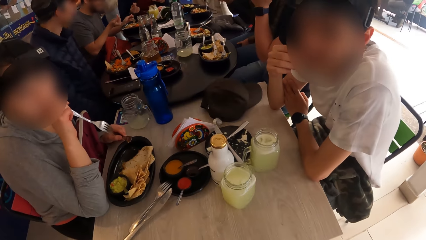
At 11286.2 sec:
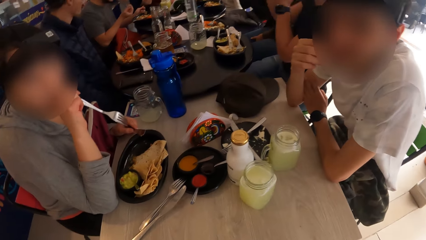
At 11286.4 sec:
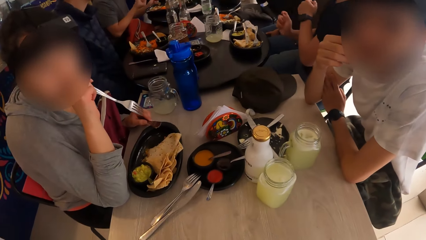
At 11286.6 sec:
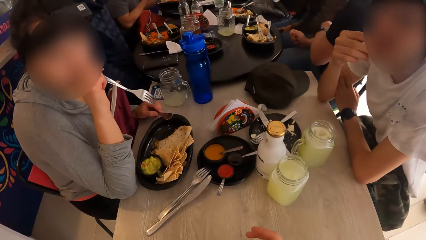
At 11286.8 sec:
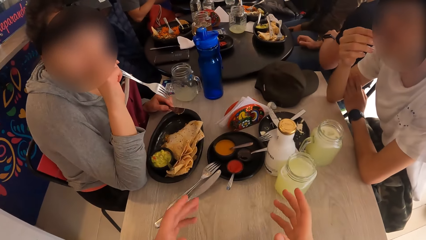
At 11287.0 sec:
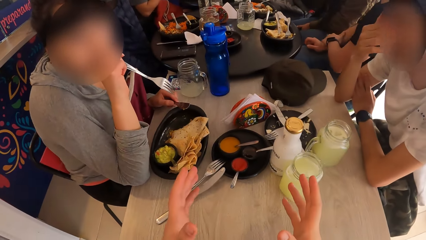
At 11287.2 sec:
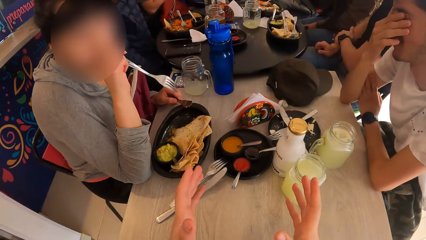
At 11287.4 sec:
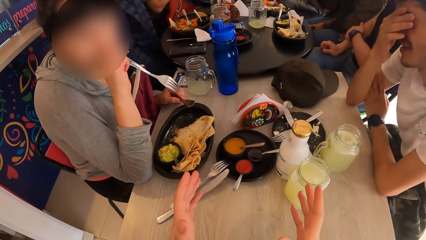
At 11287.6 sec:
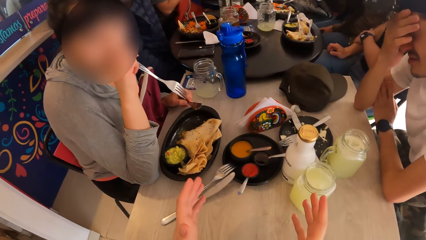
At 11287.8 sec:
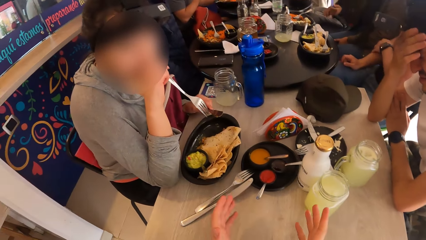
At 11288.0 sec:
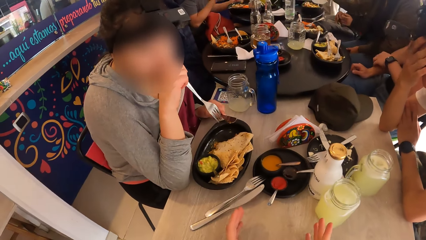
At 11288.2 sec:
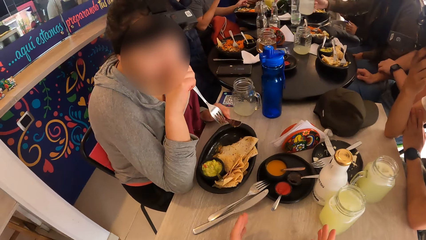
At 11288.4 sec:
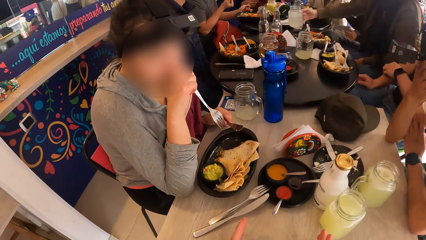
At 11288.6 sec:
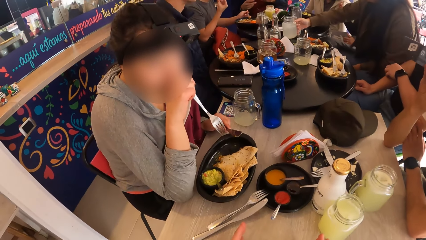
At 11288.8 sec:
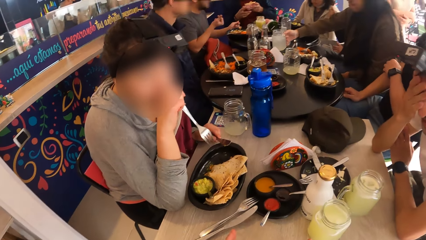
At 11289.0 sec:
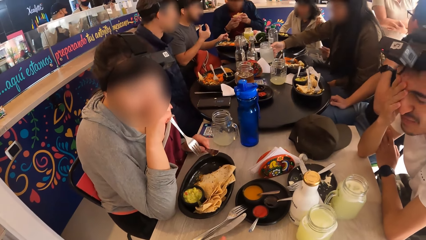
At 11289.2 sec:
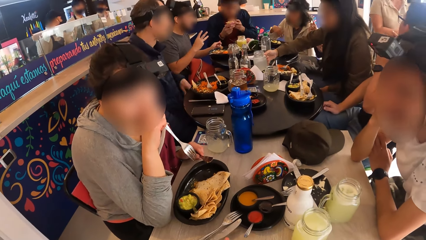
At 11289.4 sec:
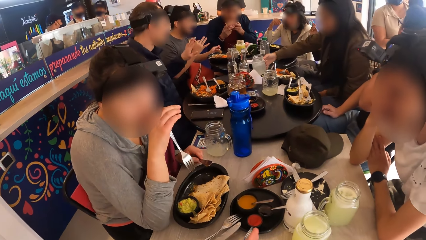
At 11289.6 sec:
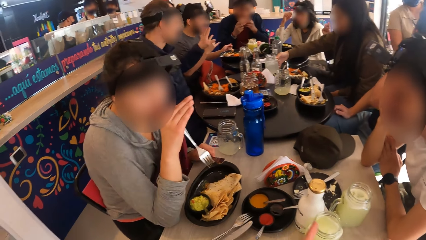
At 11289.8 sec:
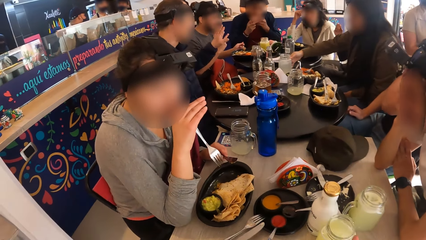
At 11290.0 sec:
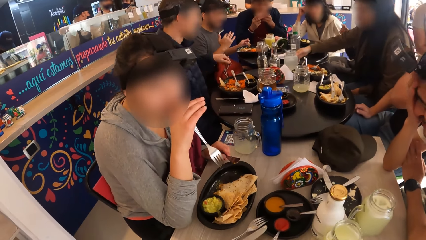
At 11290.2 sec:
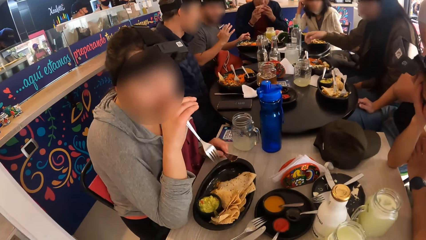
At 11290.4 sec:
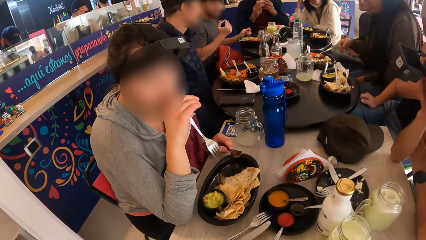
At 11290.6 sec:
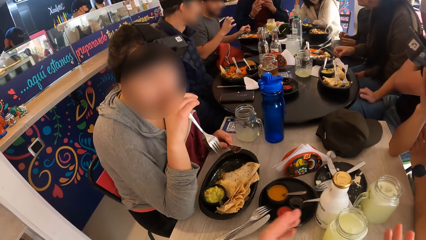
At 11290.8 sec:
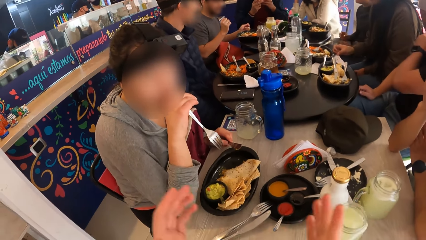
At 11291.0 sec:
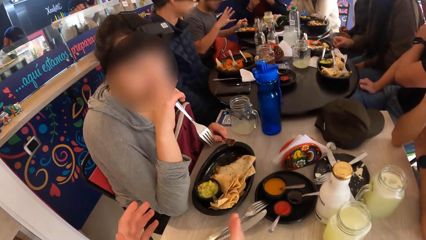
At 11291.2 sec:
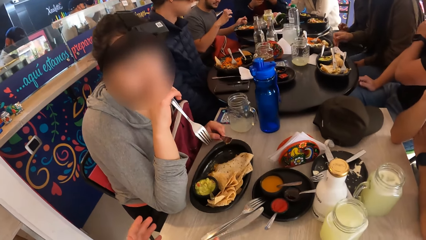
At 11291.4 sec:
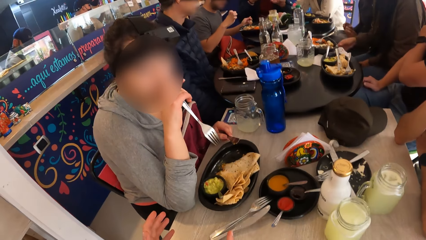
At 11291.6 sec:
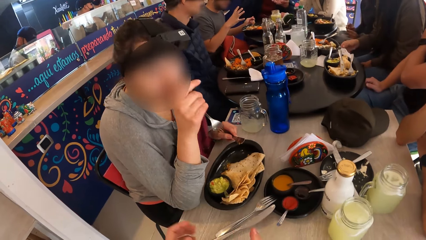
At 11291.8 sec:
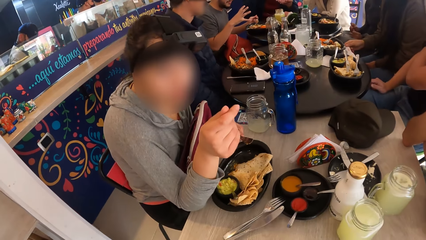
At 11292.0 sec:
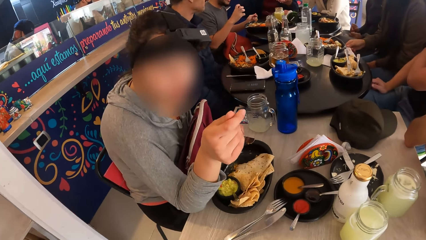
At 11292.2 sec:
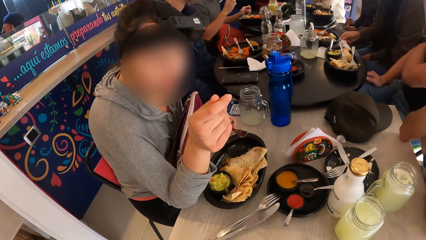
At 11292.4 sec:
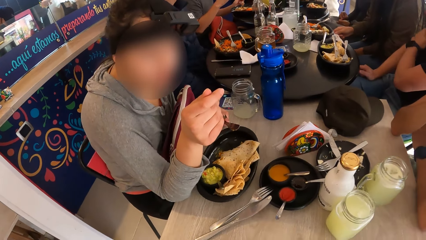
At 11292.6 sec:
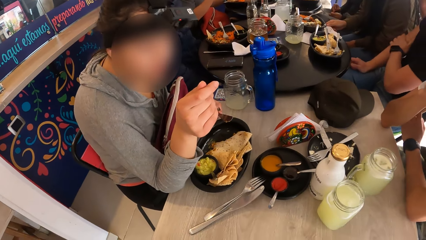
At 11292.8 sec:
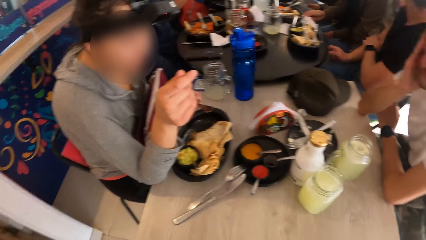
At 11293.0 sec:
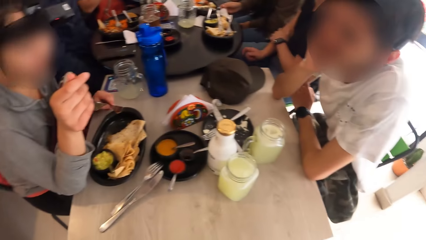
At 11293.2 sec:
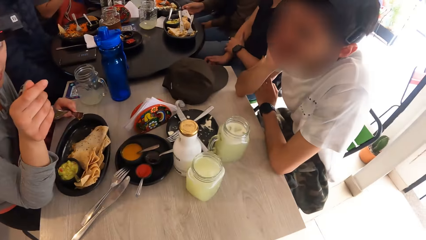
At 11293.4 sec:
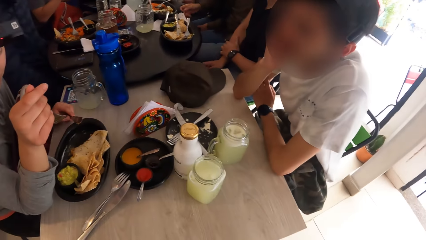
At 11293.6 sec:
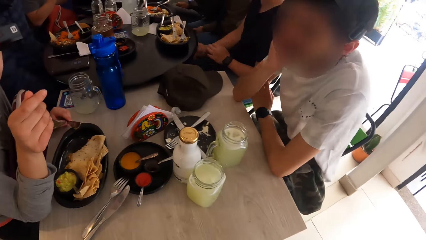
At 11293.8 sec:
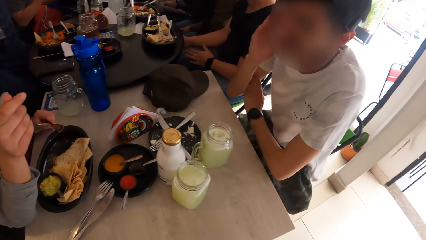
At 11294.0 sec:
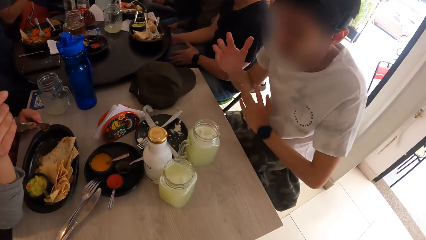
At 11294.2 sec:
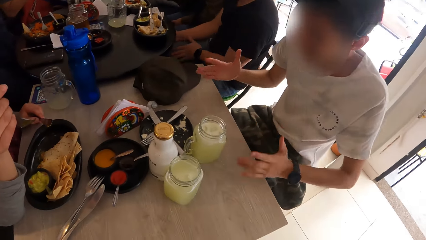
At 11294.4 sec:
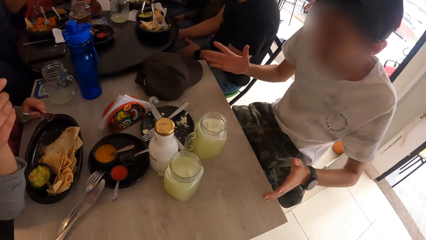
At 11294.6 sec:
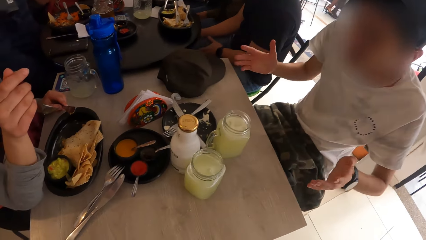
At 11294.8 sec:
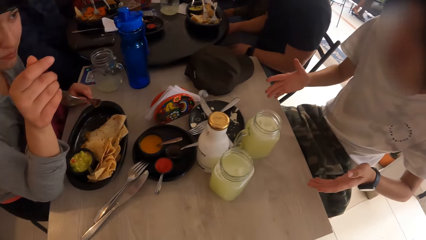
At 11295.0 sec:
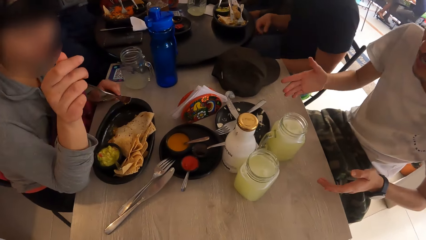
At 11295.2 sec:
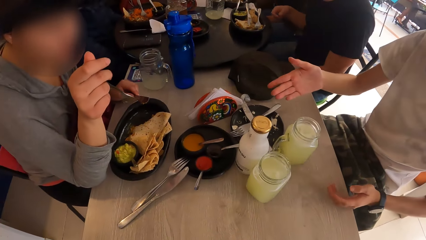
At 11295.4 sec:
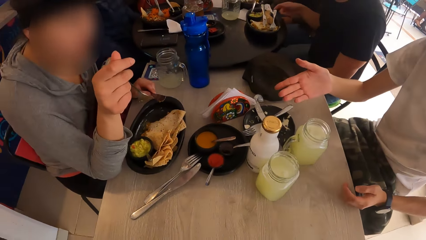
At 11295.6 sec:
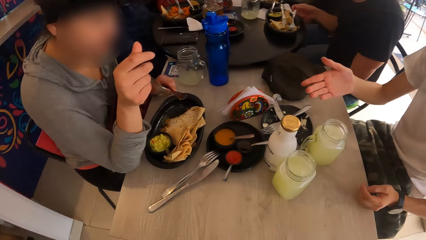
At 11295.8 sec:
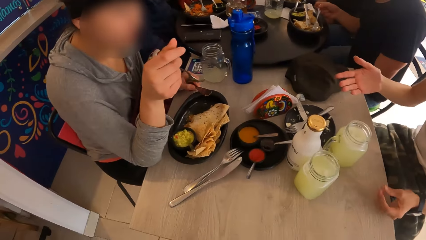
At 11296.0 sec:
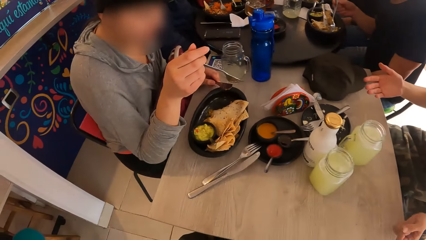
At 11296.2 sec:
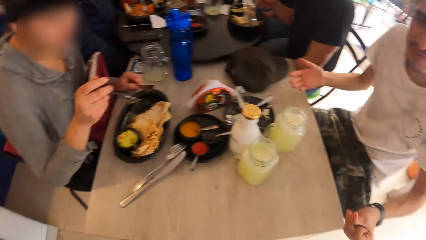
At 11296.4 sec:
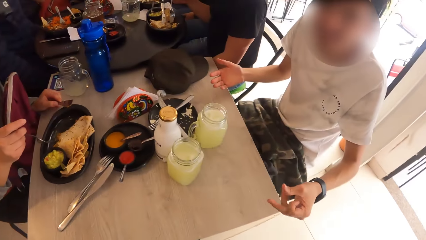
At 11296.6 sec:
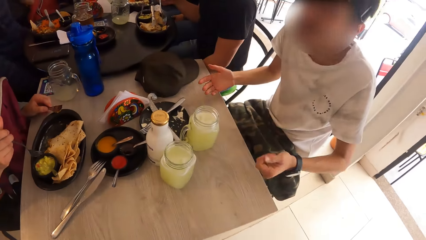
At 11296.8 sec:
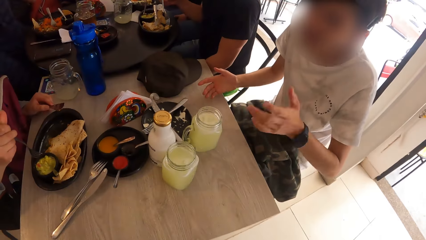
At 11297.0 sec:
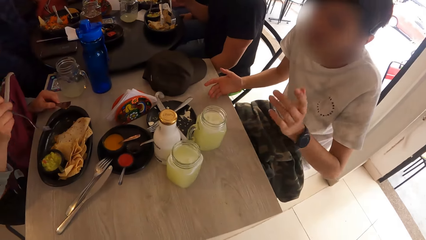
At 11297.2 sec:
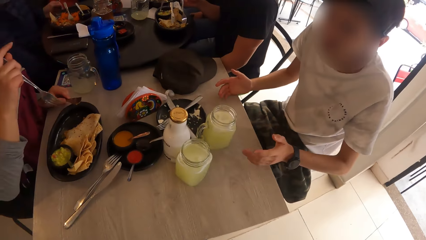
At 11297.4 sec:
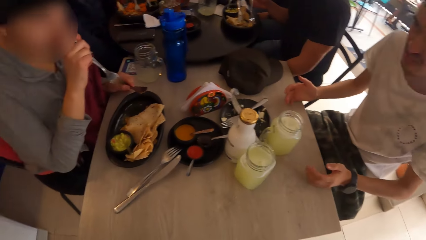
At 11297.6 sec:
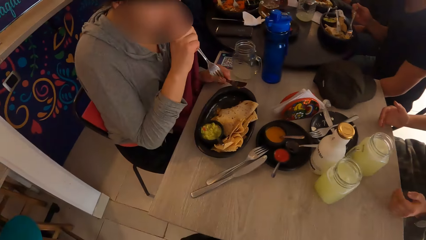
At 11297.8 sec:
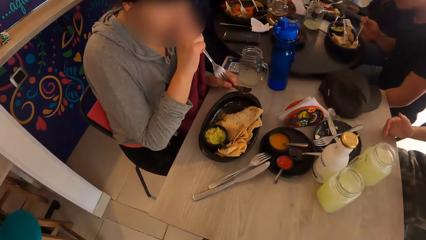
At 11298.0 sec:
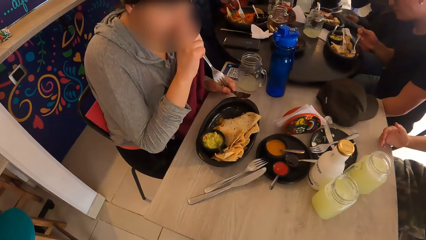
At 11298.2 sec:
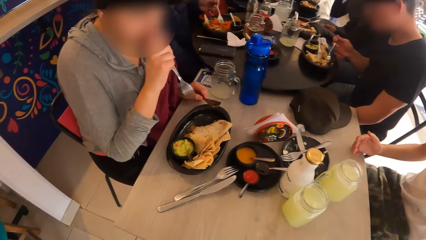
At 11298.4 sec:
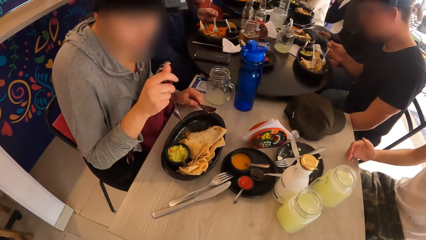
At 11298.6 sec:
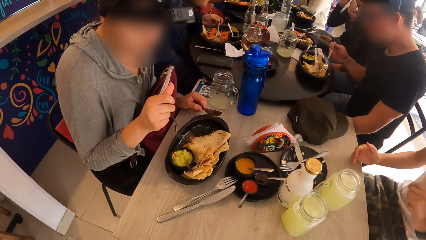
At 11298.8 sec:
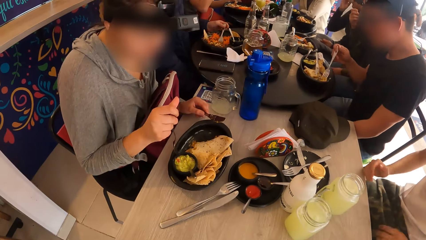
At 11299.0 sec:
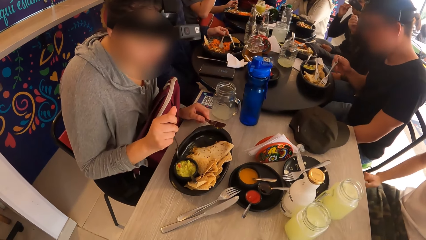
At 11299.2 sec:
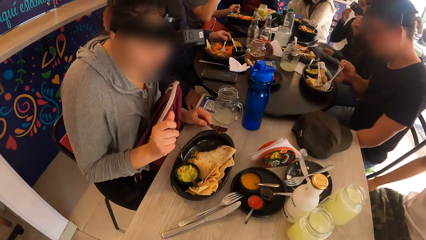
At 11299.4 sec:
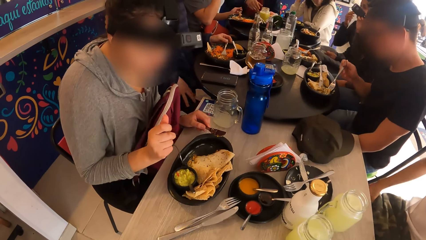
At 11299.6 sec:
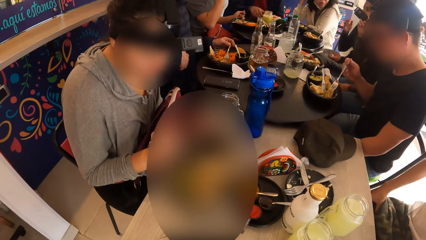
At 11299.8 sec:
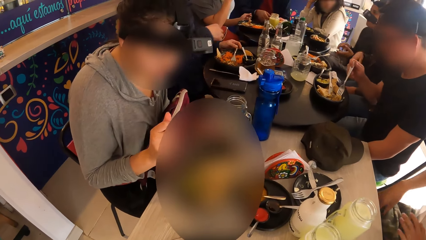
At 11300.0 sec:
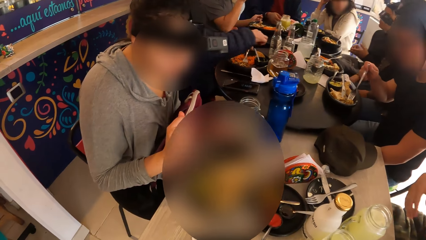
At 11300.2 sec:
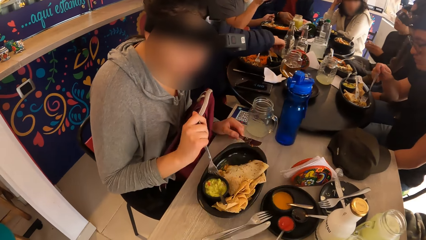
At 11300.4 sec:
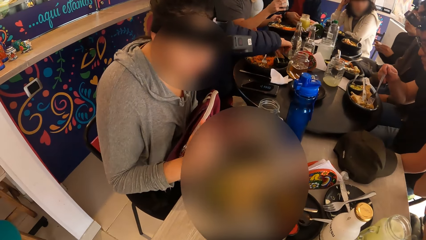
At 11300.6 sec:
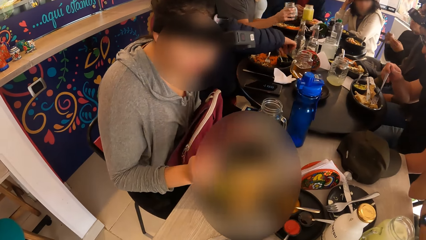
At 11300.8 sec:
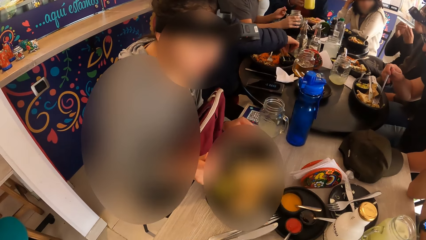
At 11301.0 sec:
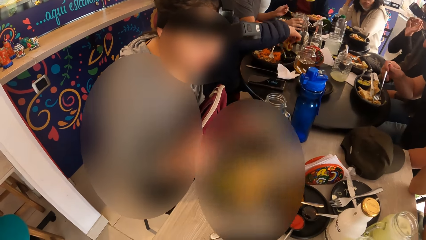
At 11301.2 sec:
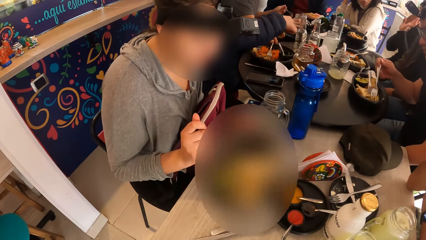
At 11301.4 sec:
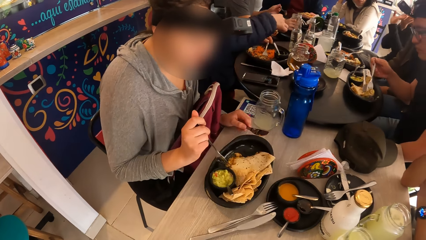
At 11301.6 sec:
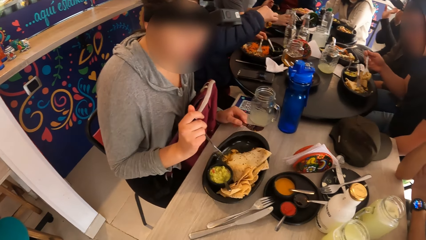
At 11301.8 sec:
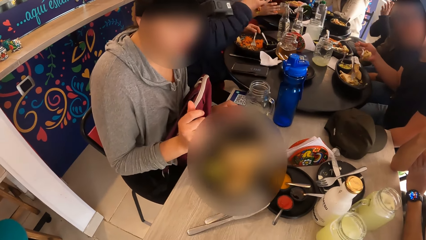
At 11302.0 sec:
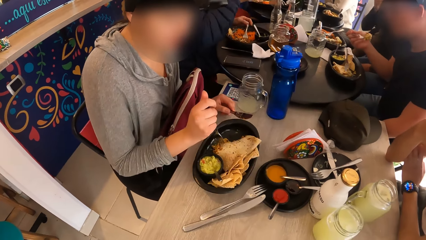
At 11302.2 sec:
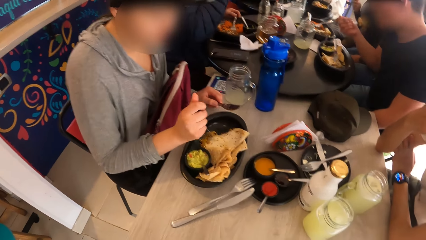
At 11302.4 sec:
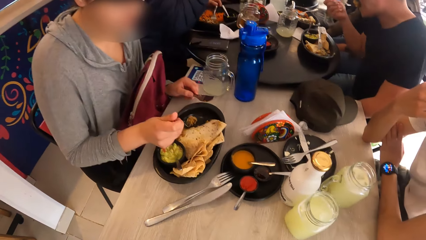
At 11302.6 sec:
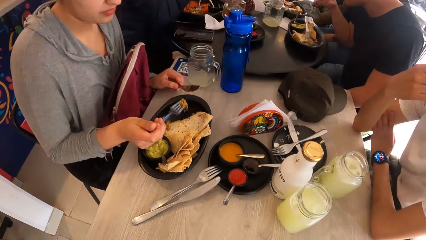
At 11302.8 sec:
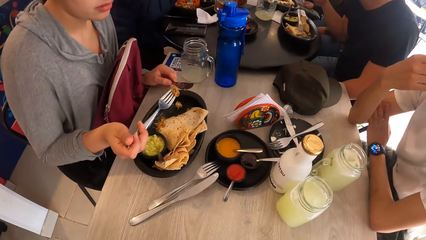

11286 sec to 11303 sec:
The camera wearer gestures out with his hand and stretches his hands. The other woman drops the cup in her right hand on the table. The first woman lifts her hand. The camera wearer gestures out with his hand. The second man gestures out with his hands. The first man eats from the plate with the fork in his right hand. The first woman nods her head. The second man gestures out with his hands. The camera wearer looks around the room. The fifth man picks up a cup on the table with his right hand. The third man picks up a pancake from the plate with his right hand. The fourth man drops the cup in his right hand on the table. The first woman scoops the flat bread.
